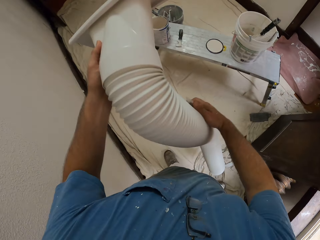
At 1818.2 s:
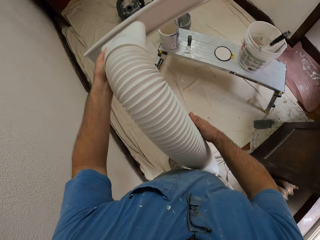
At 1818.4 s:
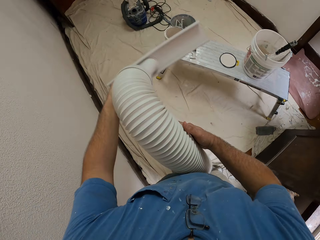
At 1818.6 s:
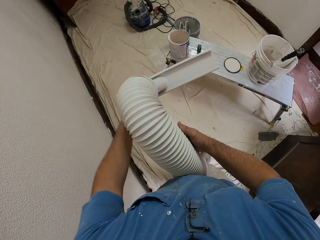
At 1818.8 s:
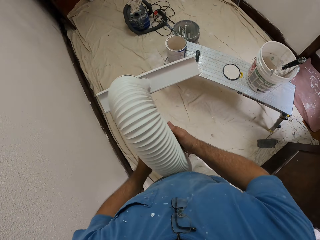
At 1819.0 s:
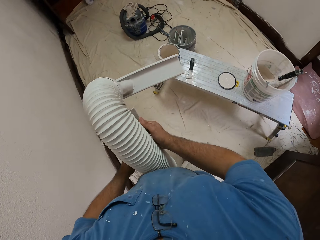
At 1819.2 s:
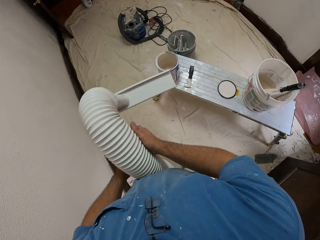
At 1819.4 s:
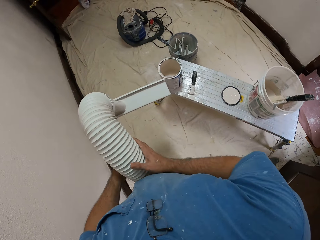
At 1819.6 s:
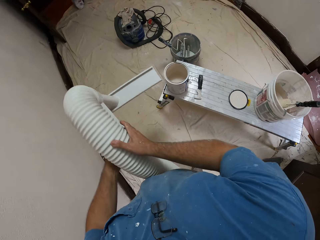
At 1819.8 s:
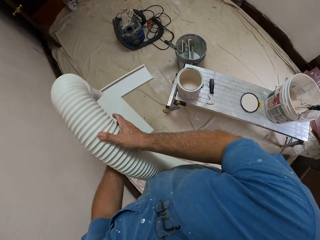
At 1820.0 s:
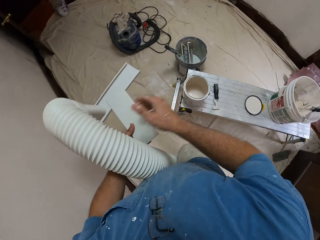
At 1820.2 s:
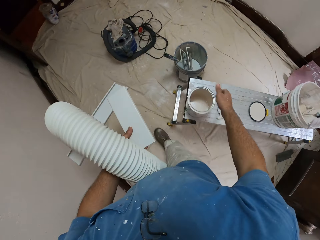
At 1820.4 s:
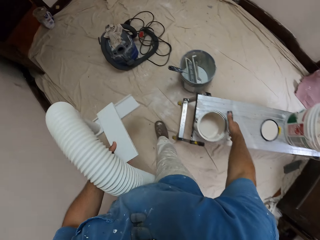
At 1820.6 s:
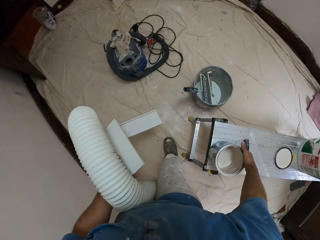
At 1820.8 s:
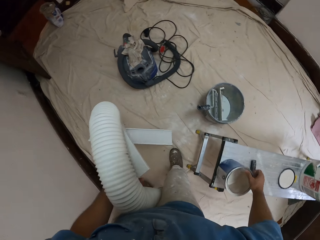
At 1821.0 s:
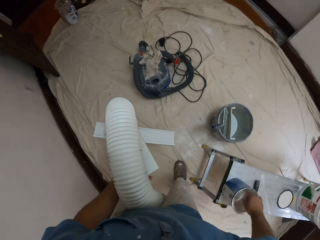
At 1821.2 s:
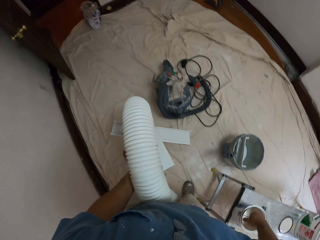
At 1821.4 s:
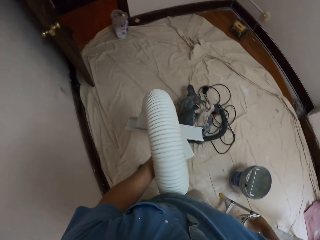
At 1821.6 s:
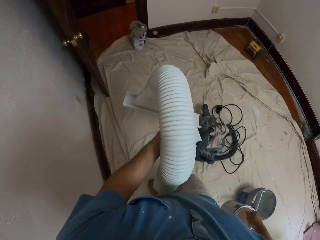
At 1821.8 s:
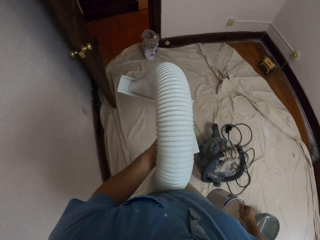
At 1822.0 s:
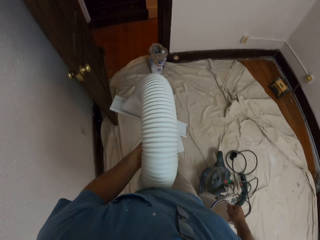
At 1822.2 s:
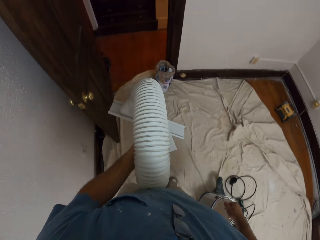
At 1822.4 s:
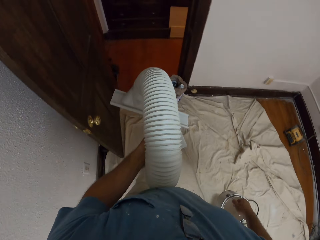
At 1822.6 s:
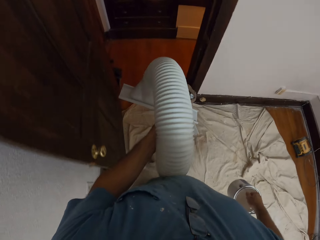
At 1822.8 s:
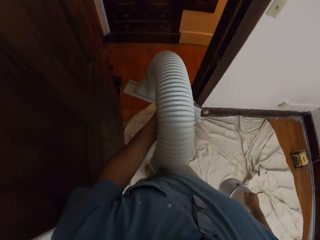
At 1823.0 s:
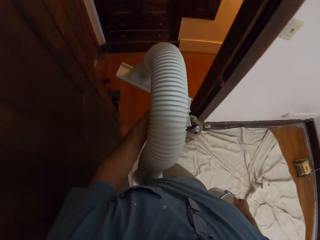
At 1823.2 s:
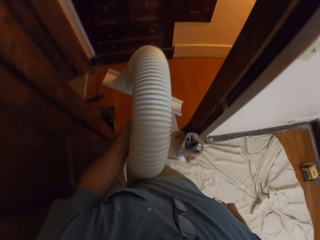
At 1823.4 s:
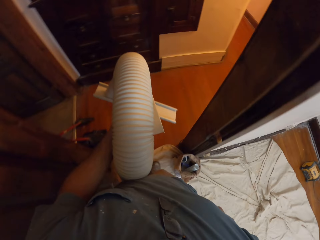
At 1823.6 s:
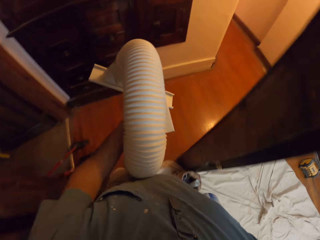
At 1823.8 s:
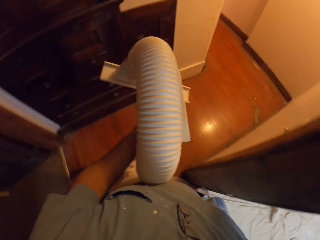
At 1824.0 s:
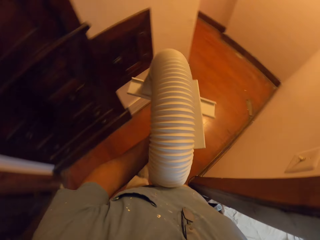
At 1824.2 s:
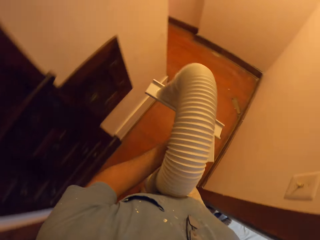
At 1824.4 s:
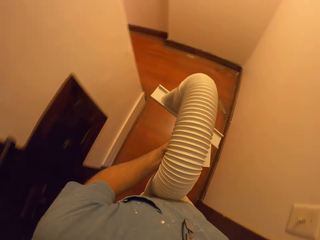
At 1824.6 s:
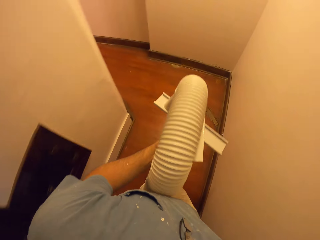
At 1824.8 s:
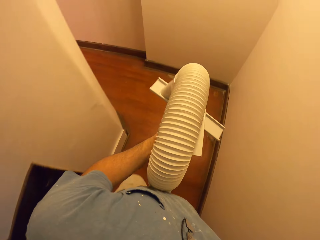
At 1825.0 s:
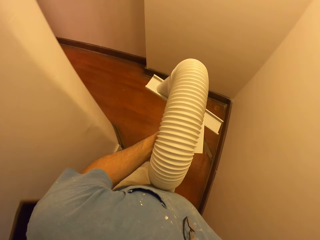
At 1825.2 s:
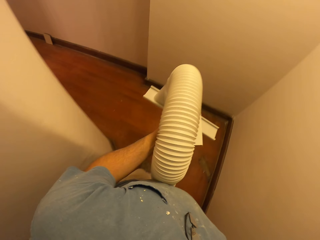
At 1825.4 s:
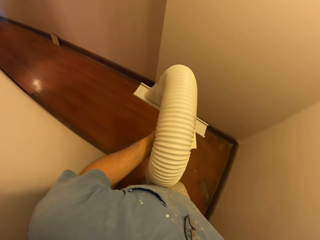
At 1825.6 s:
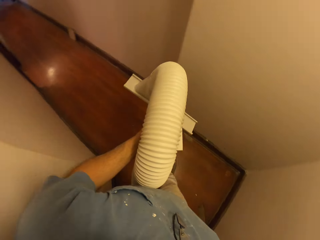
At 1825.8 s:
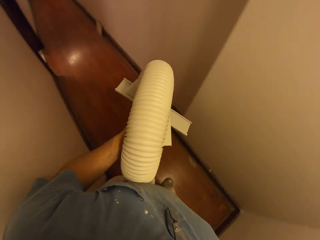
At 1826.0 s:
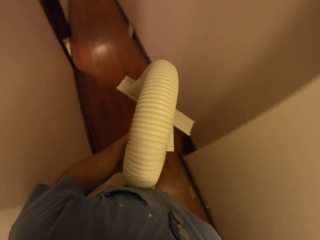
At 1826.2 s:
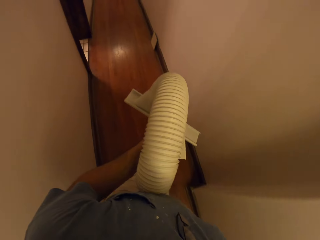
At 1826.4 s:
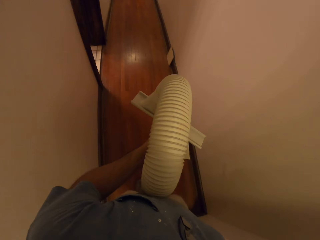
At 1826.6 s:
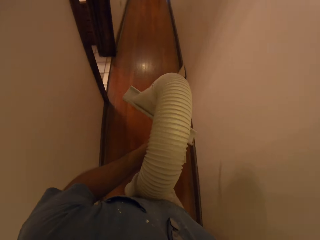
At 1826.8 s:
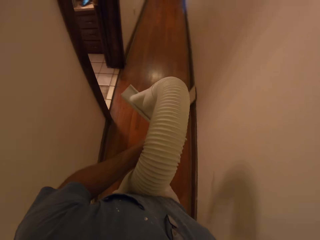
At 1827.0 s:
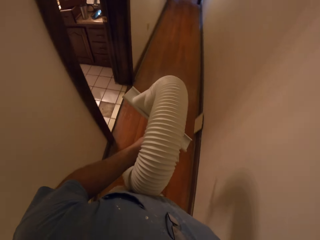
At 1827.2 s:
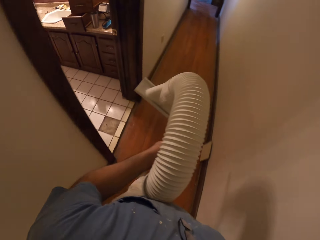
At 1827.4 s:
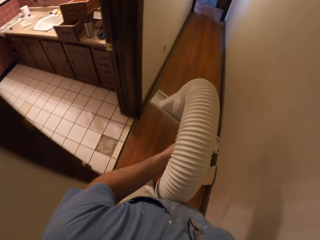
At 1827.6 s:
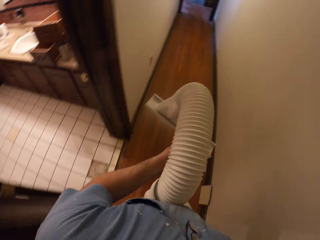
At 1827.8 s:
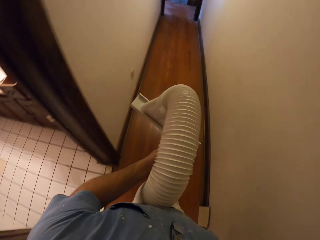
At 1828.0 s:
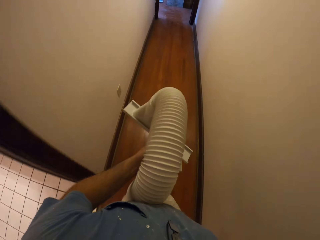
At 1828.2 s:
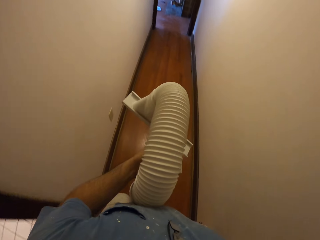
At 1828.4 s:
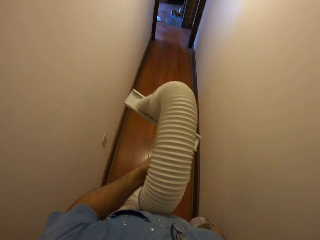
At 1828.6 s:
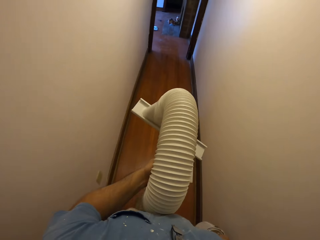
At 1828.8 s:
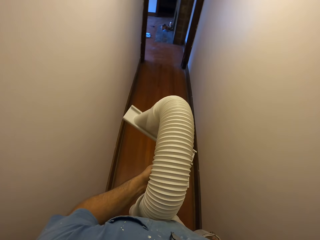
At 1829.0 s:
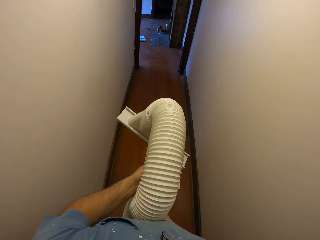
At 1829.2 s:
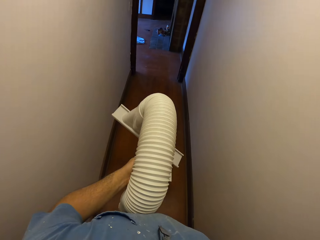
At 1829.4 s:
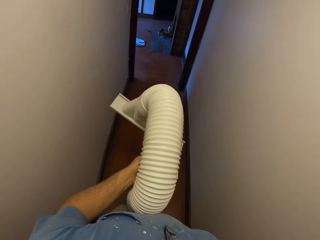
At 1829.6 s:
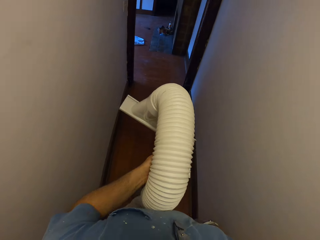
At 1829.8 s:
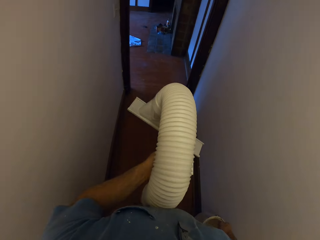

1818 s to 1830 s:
The camera wearer holds the duct hose plate with the duct hose on his left hand. He picks up the paint can from the sawhorse bench with his right hand. He walks on the floor.

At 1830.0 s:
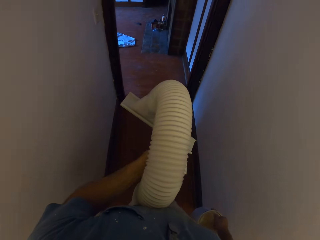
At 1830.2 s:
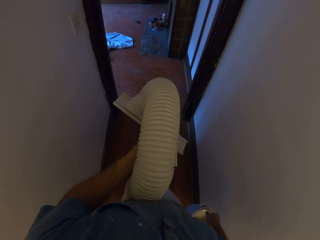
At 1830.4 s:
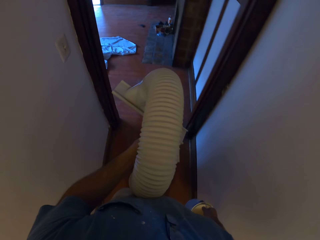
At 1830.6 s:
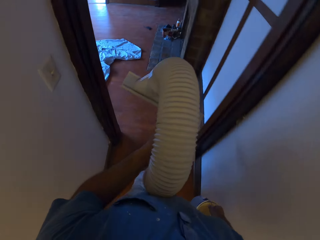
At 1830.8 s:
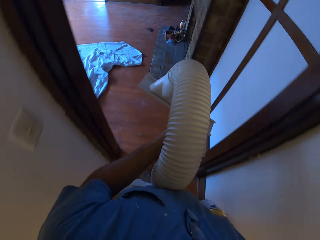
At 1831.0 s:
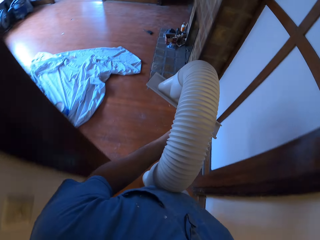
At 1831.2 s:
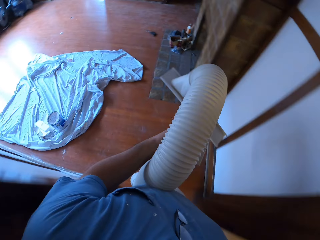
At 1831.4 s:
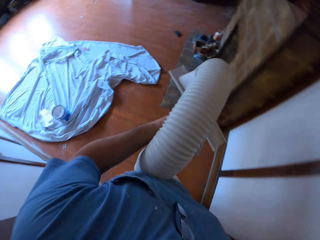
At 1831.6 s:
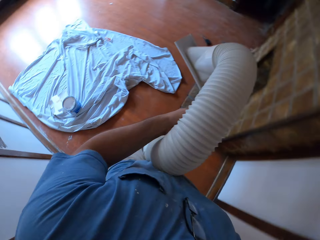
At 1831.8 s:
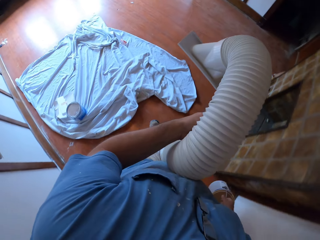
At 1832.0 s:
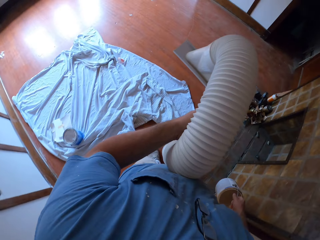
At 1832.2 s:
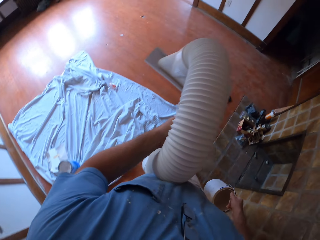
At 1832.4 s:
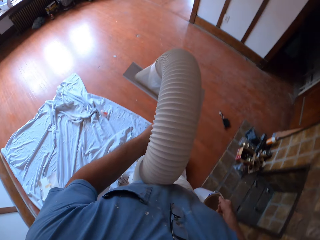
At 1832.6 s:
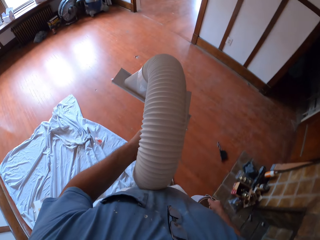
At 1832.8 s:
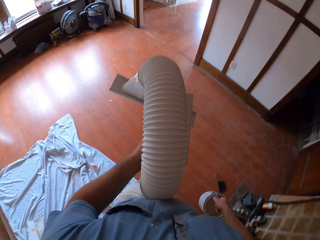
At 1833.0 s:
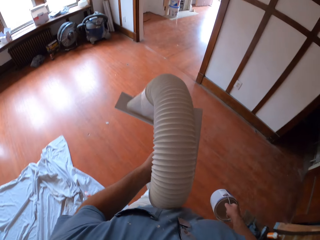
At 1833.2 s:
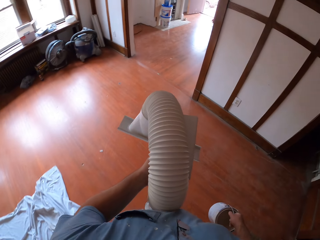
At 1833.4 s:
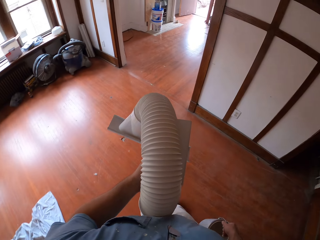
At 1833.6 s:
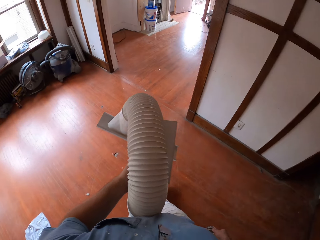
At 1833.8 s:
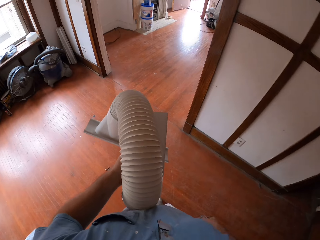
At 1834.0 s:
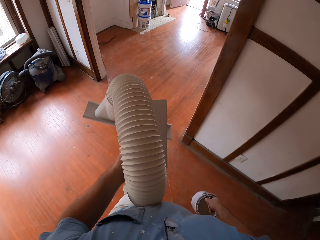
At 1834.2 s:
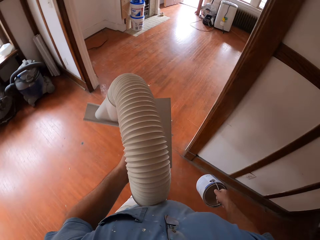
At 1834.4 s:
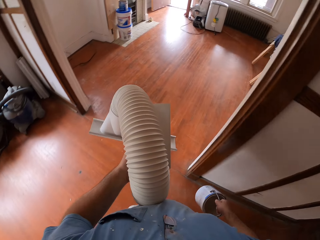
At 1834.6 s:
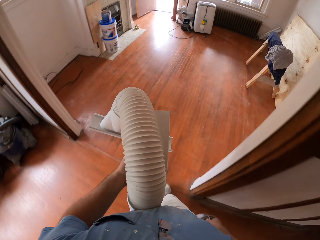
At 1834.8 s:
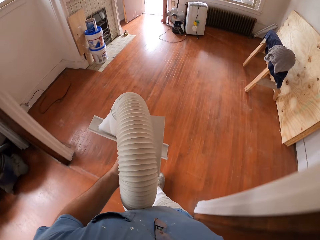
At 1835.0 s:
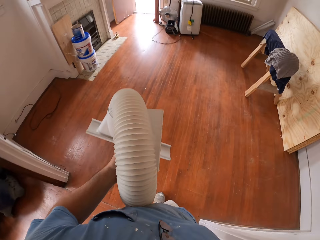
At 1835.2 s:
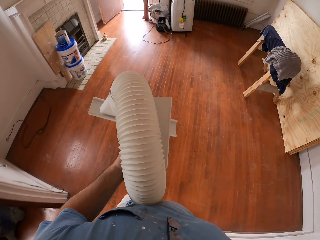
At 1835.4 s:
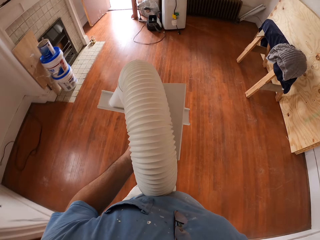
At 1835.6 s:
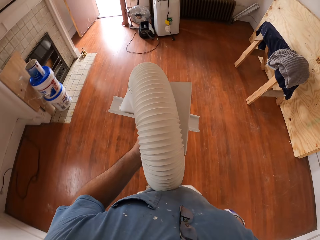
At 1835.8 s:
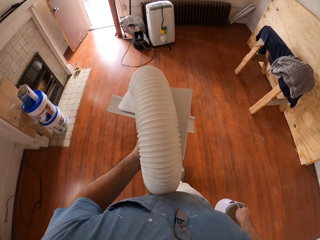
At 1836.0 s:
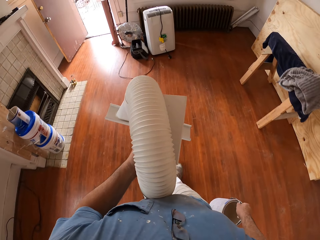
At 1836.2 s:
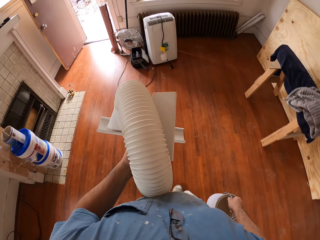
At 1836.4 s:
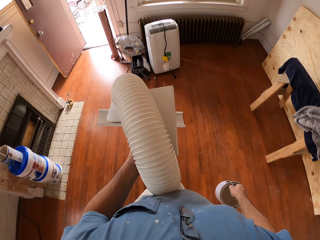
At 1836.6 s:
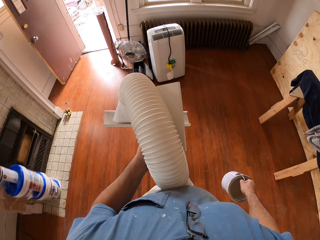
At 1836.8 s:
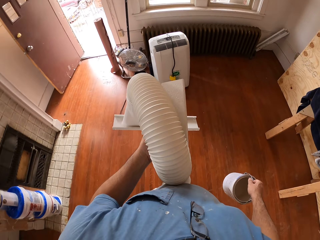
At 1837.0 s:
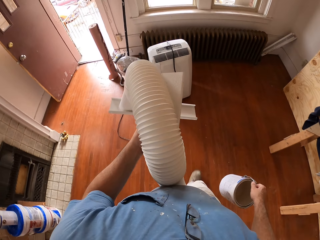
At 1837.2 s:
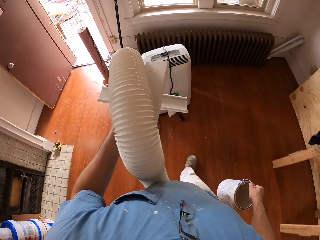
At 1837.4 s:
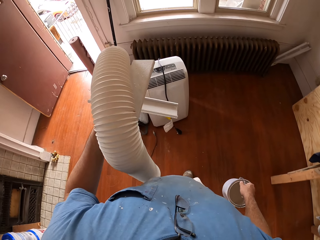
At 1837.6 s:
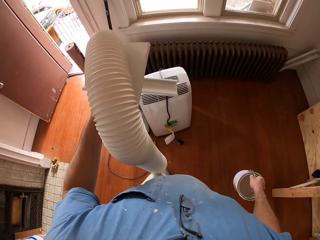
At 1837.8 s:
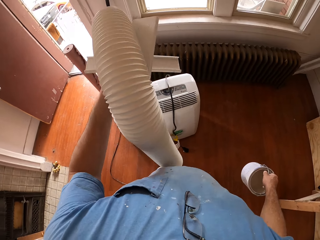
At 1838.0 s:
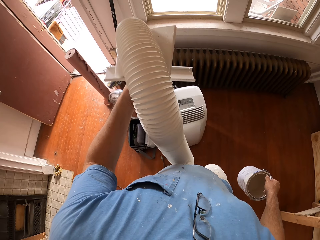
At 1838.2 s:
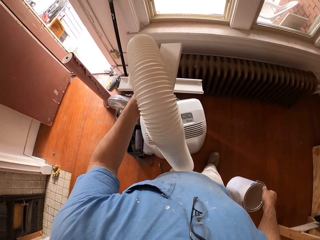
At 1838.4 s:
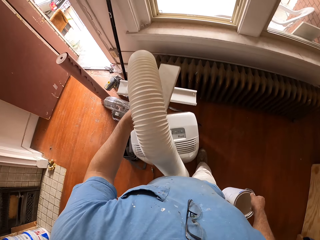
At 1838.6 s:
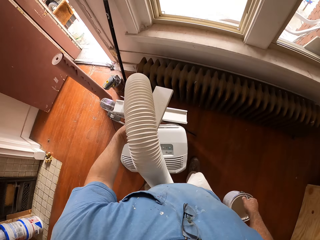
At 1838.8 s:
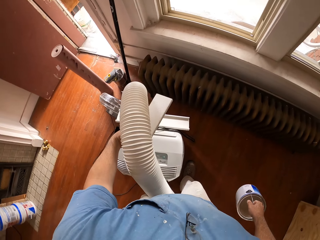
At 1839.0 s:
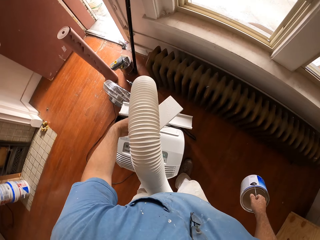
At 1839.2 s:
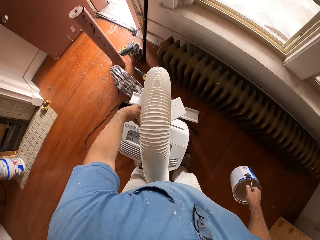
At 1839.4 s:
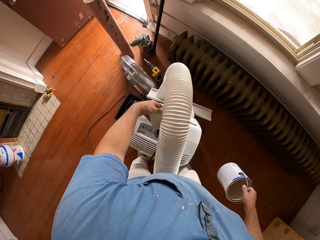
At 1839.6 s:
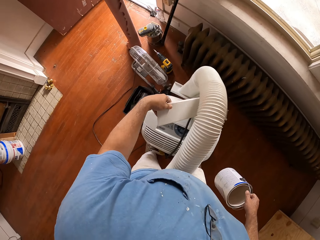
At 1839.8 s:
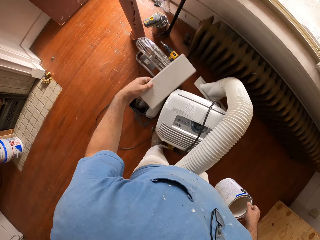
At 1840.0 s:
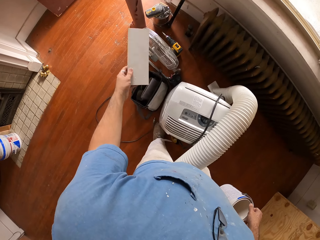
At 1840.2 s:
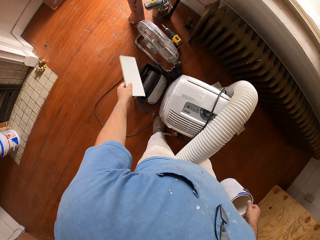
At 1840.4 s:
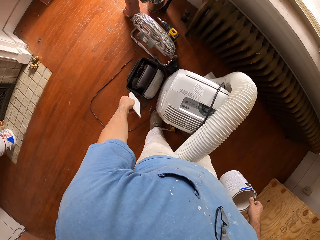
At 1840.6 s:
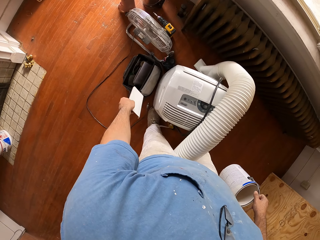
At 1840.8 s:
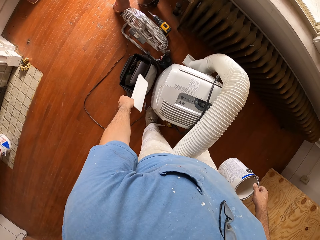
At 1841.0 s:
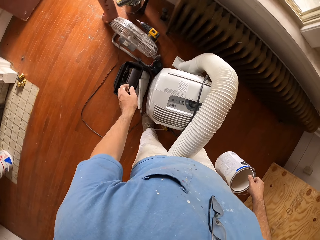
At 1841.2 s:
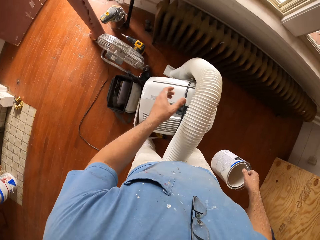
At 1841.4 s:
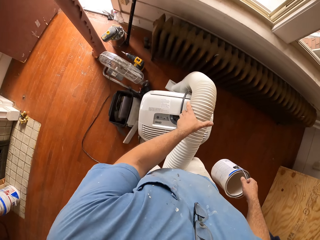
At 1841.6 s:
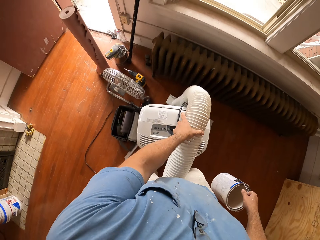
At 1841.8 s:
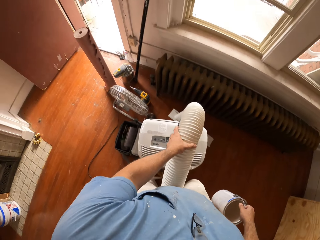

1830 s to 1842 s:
The camera wearer walks back to the other room. They place the duct hose on the air conditioner. They throw the duct hose plate on the floor. They put the piece of wood on the floor, and adjust the duct hose on the air conditioner.
